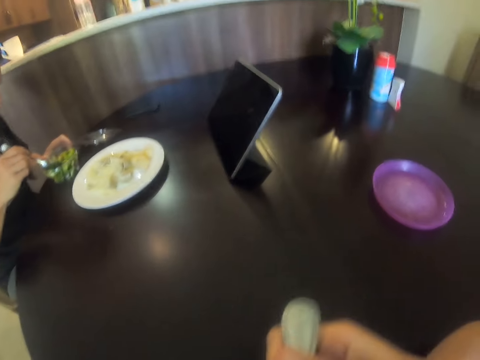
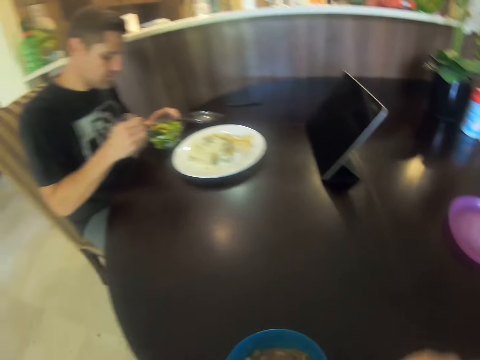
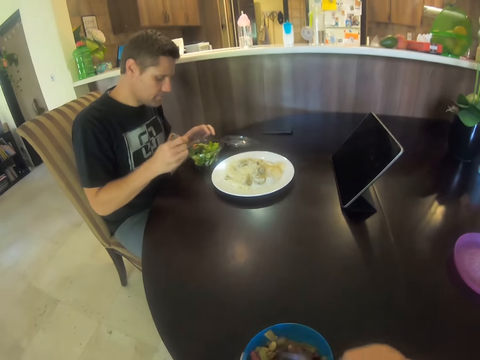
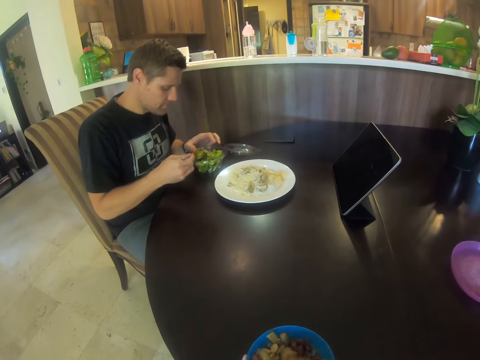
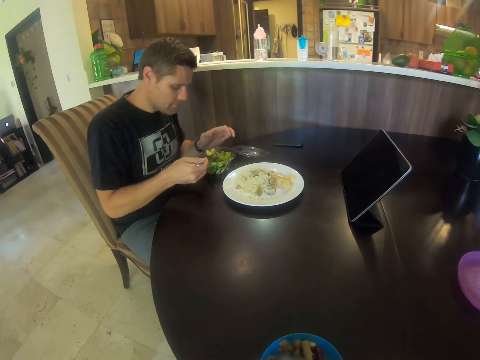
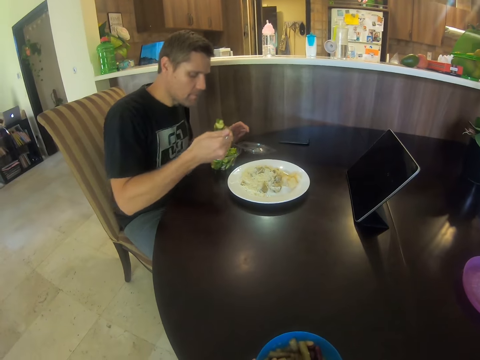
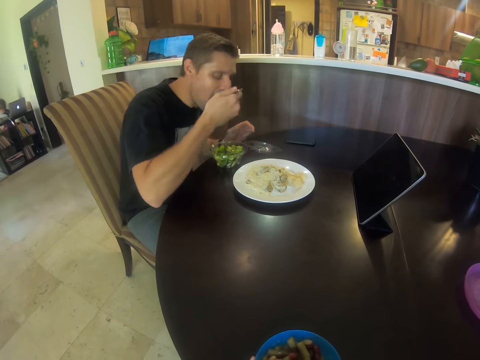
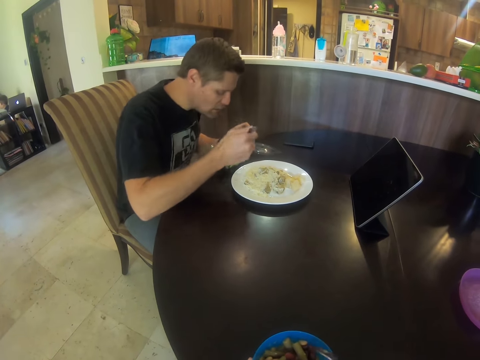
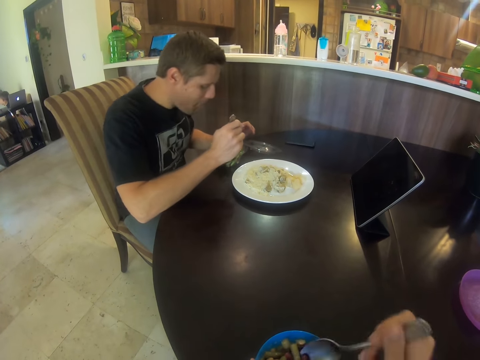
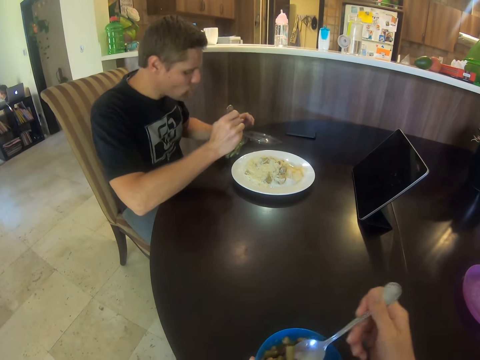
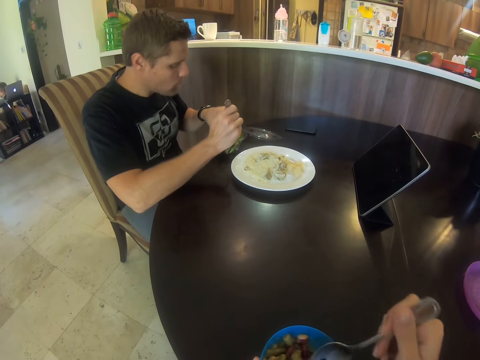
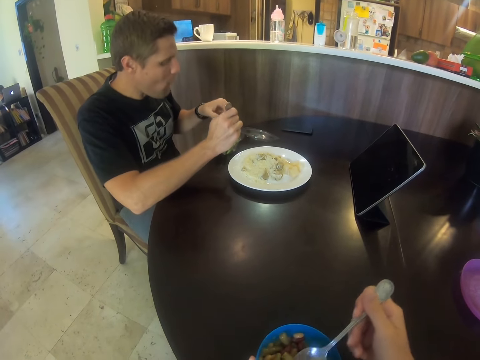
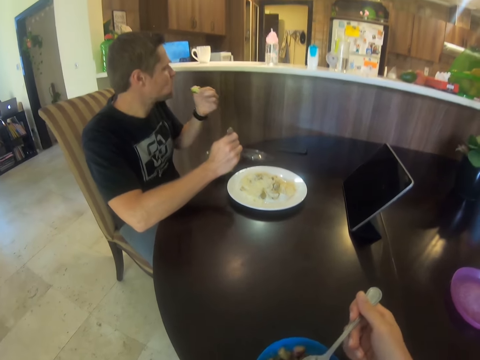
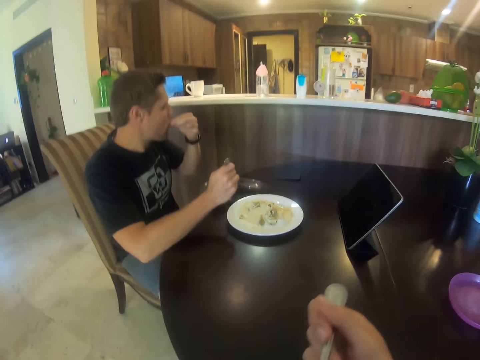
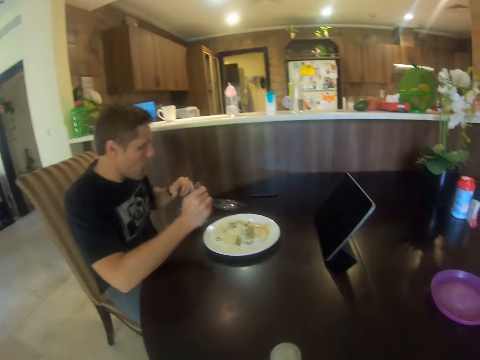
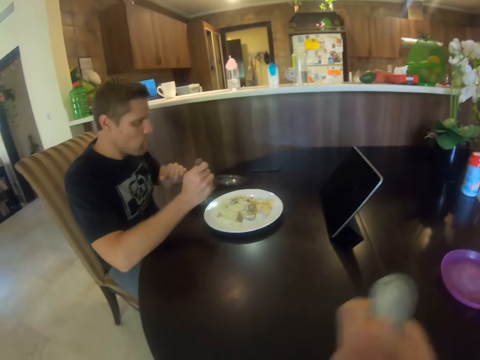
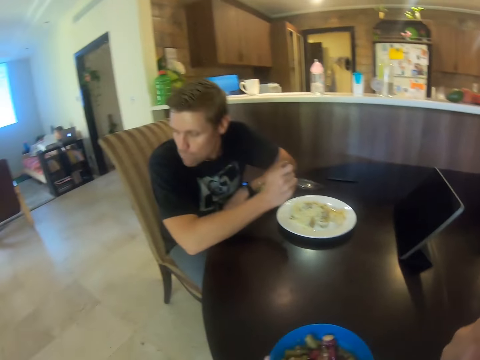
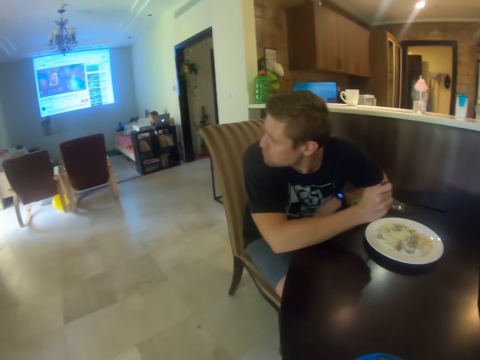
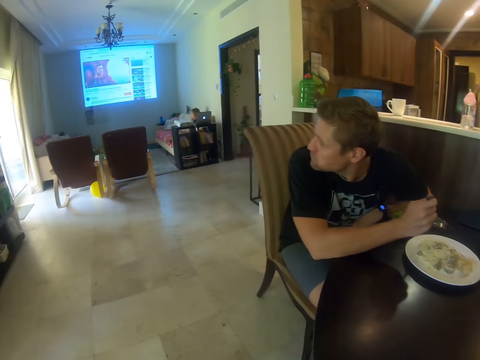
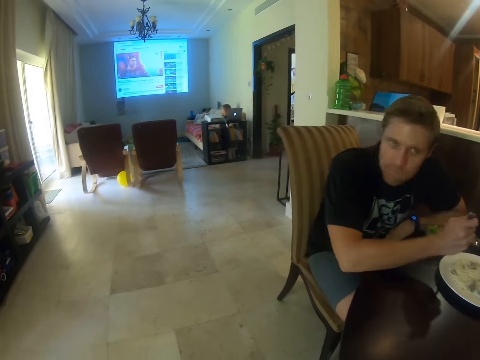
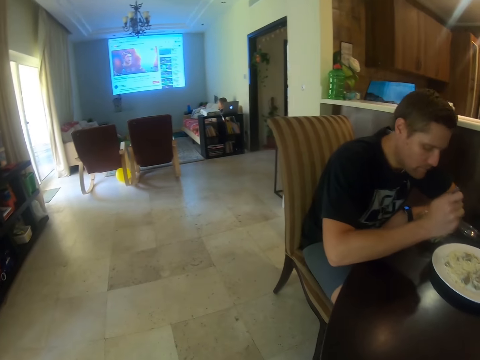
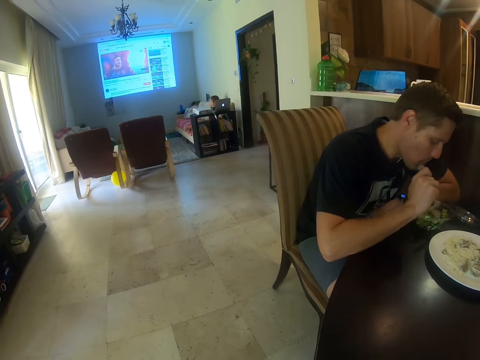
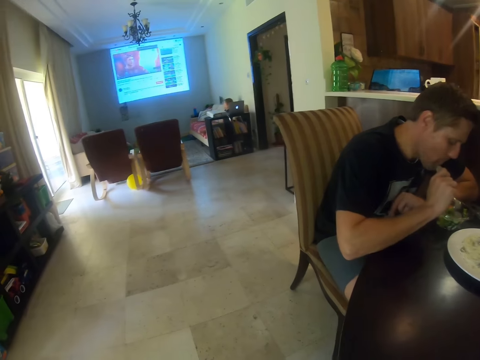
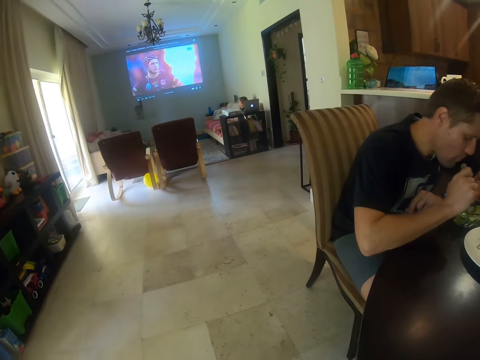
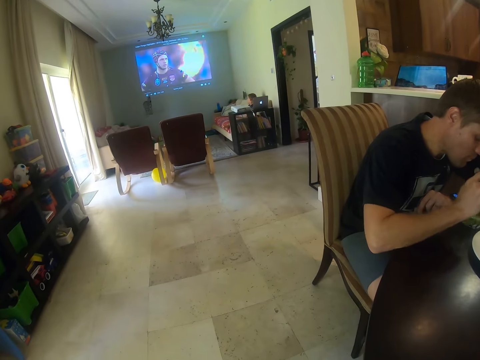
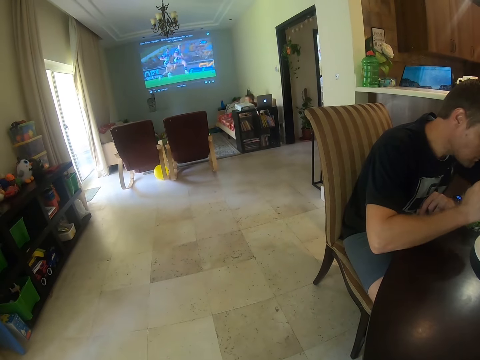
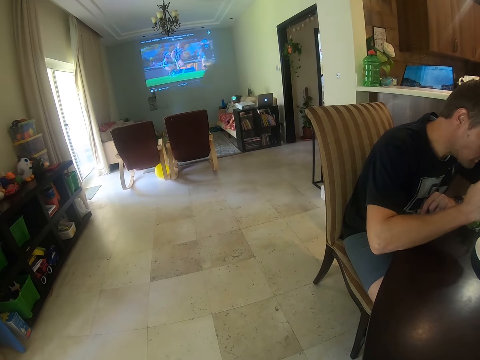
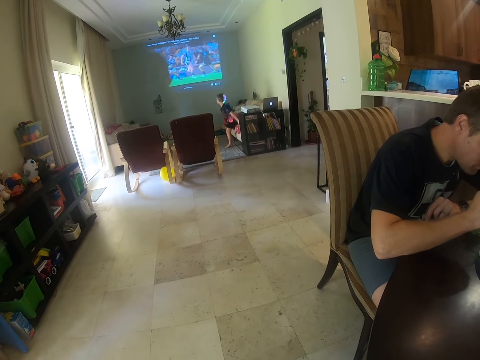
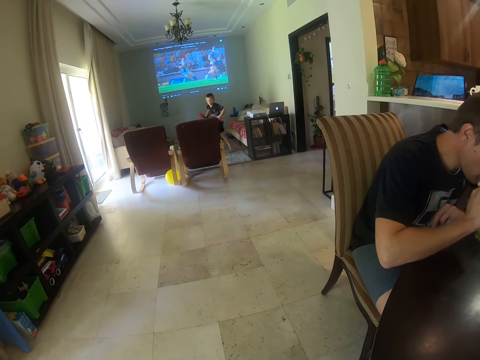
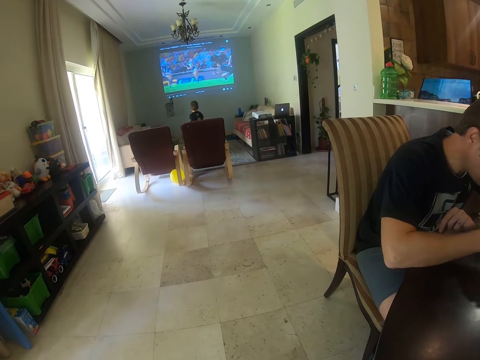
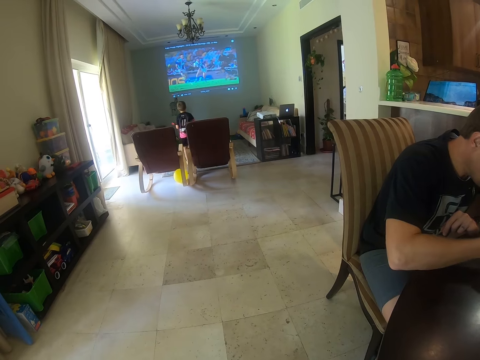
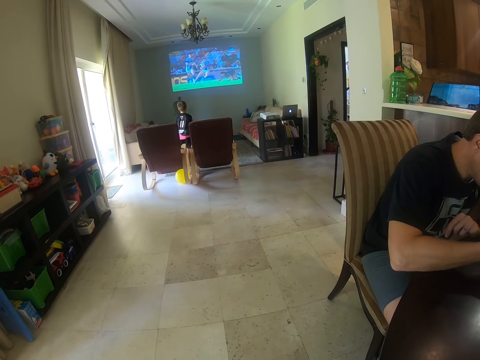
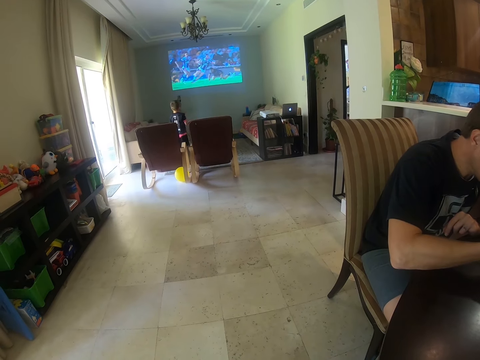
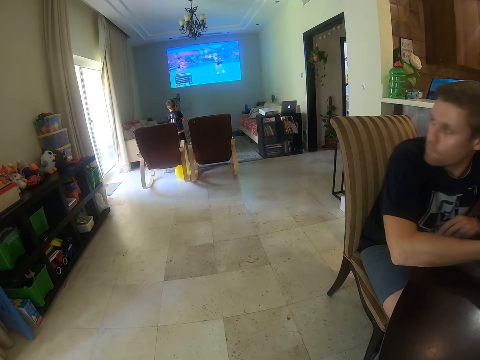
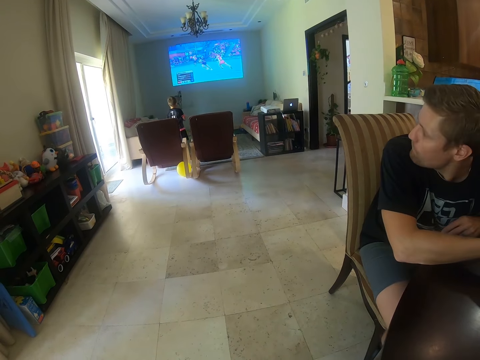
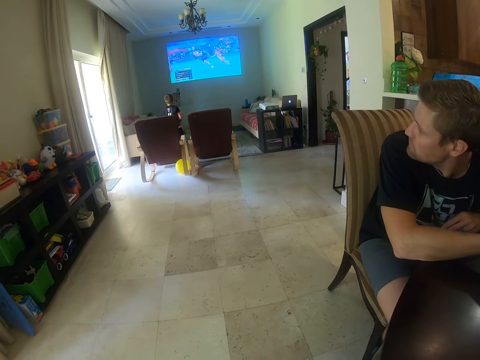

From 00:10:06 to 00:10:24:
A person talks. Another person eats food. The other person looks around. The camera wearer looks at the first person. They look on the television. The first person stands and walks. A third person plays around the living room area.

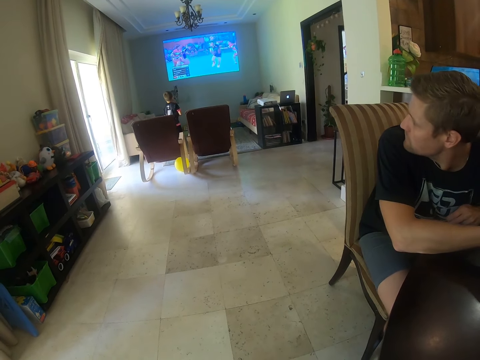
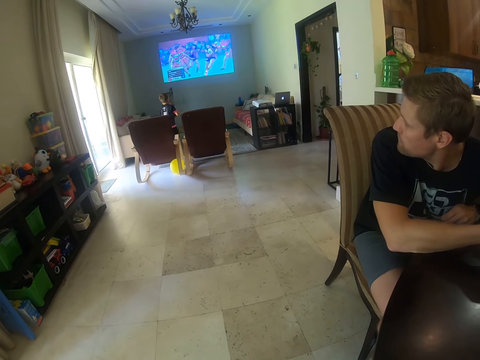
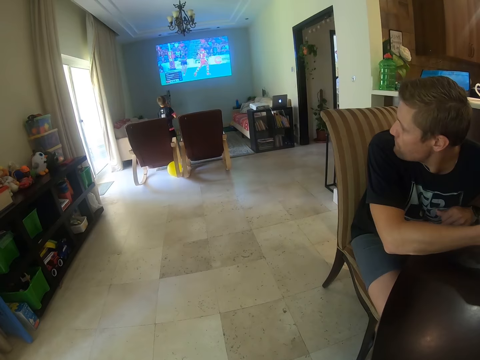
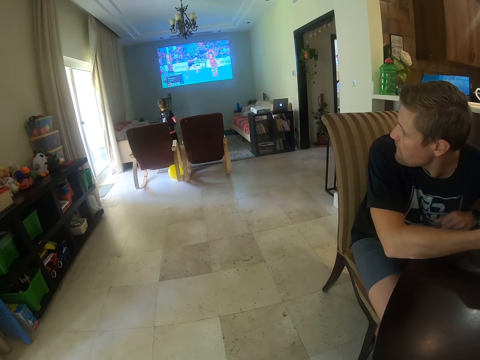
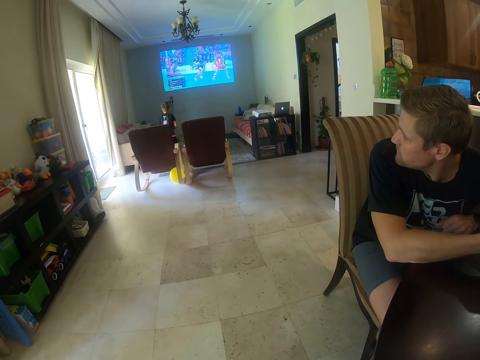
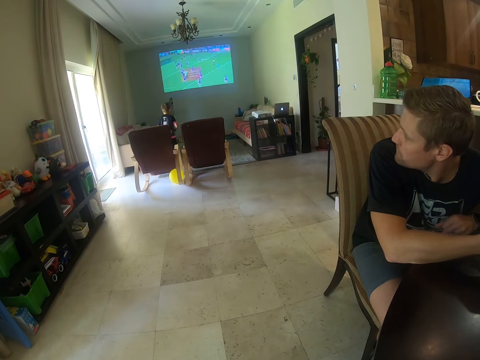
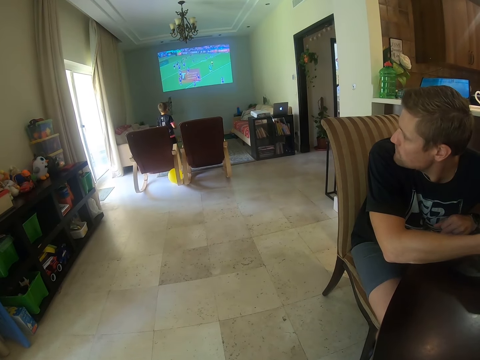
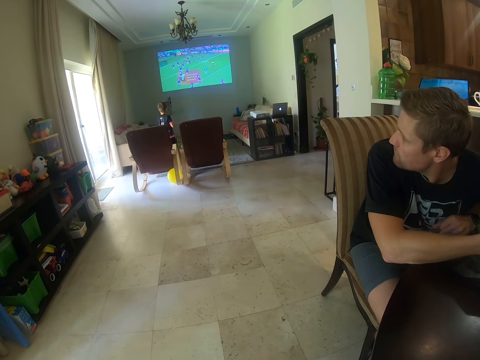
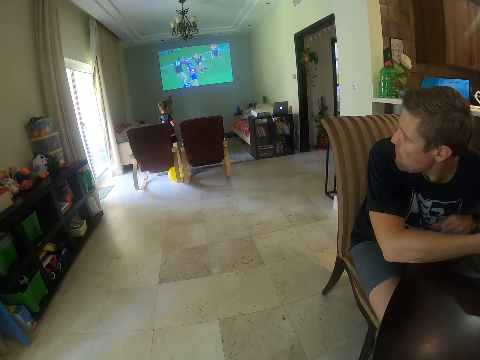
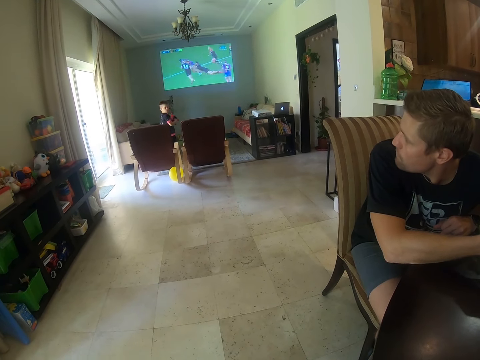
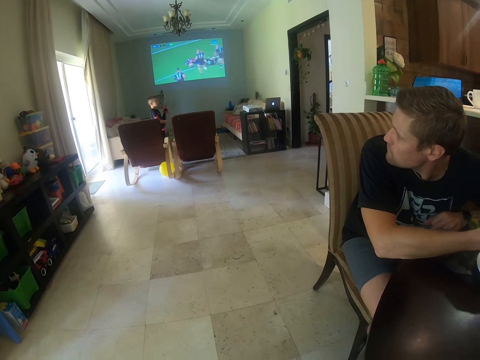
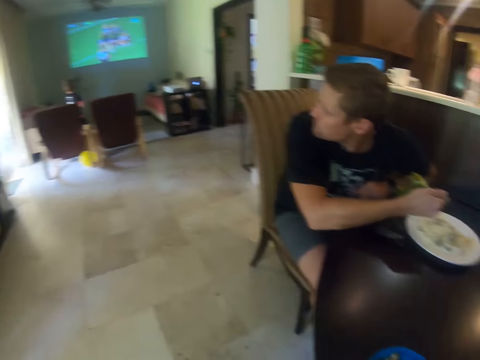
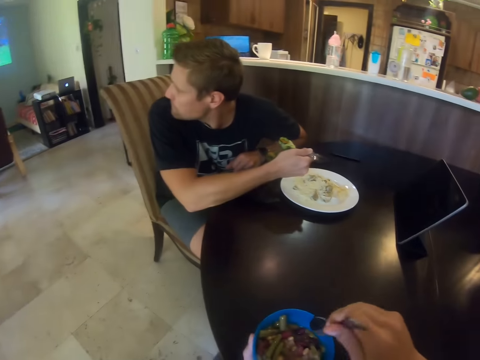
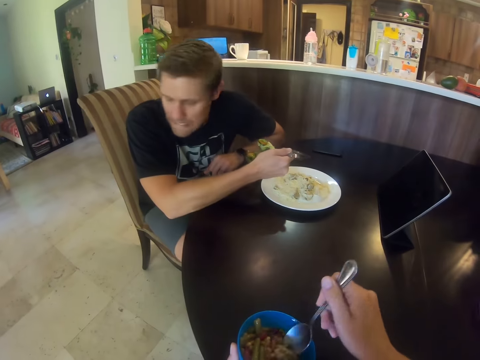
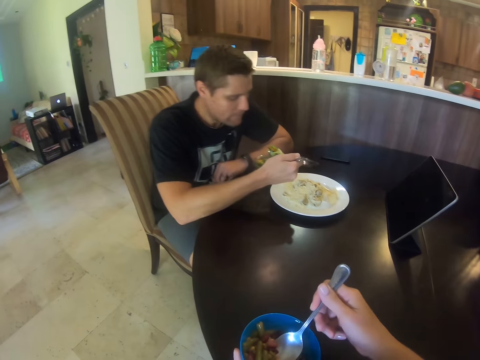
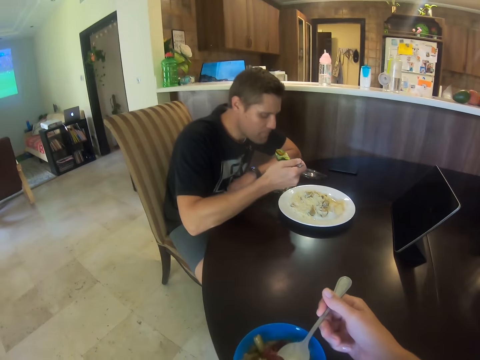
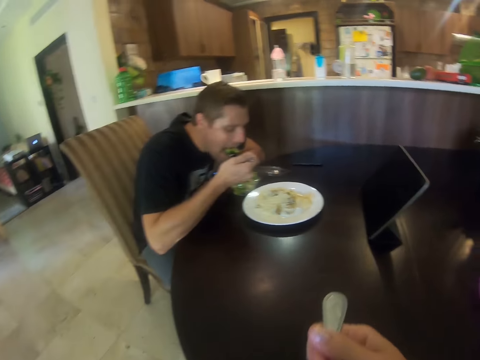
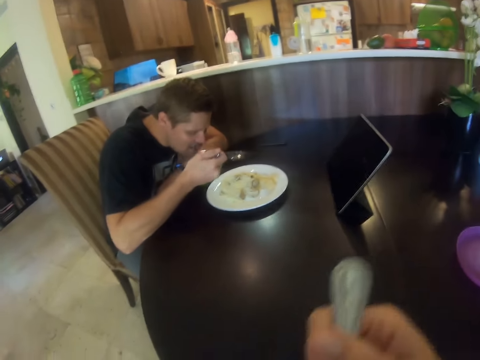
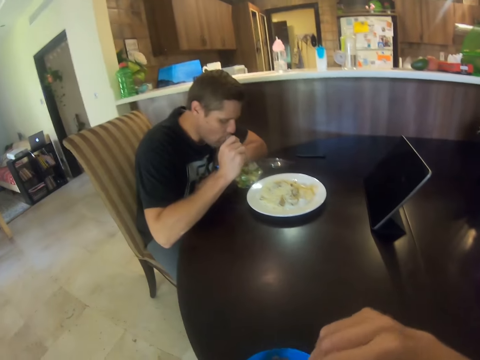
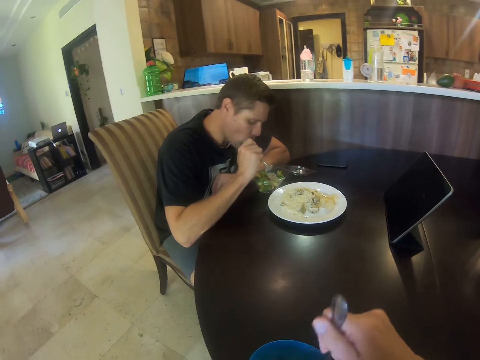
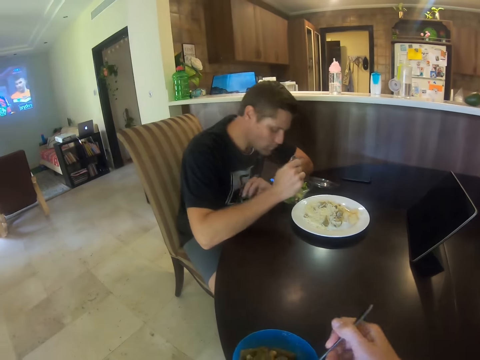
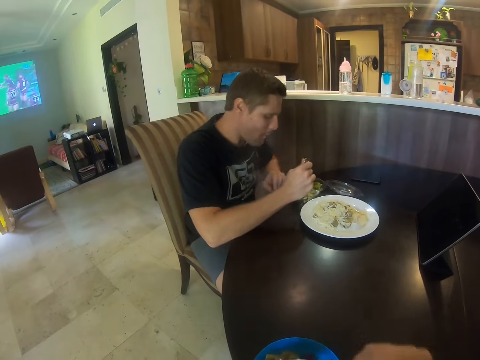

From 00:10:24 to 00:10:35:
A person watches. The camera wearer looks at another person. The other person eats.
